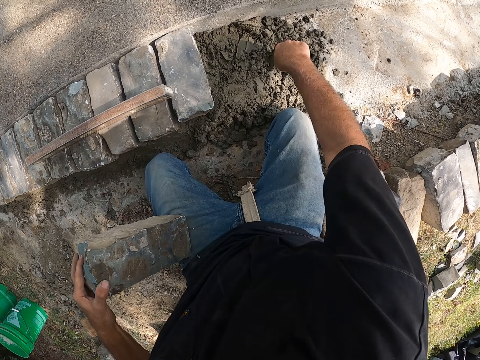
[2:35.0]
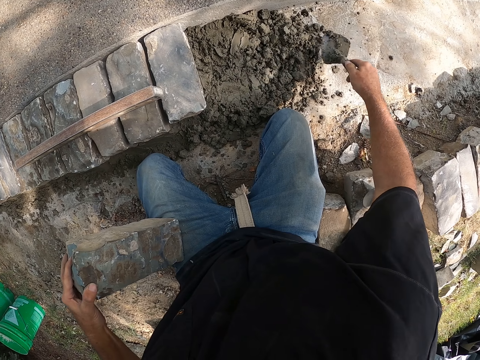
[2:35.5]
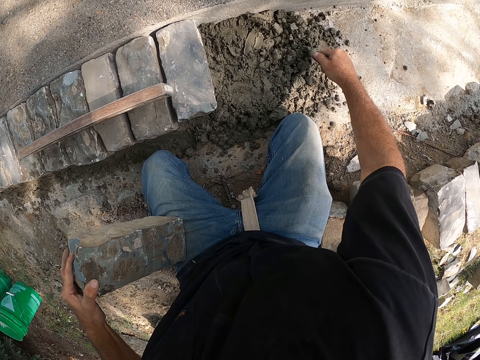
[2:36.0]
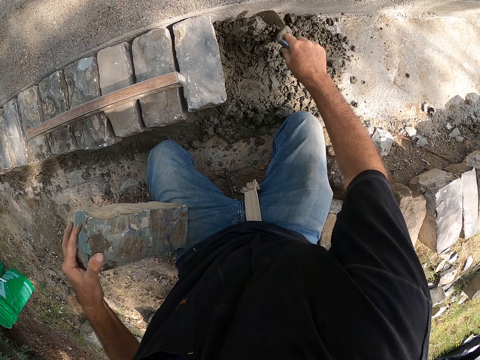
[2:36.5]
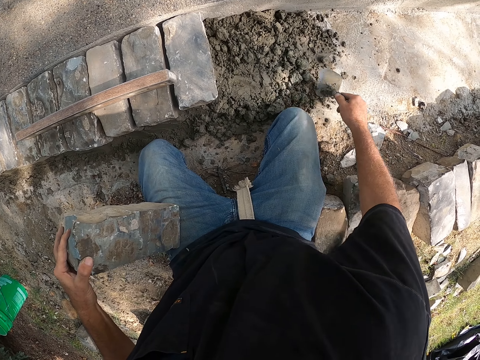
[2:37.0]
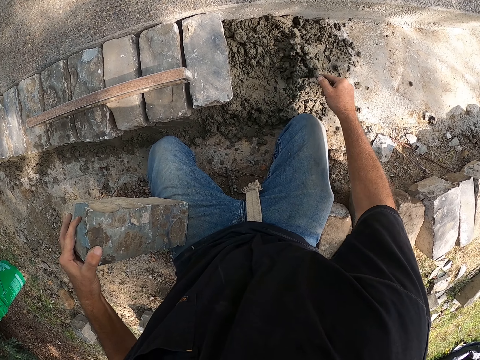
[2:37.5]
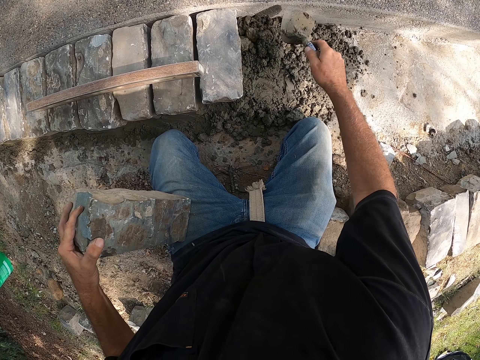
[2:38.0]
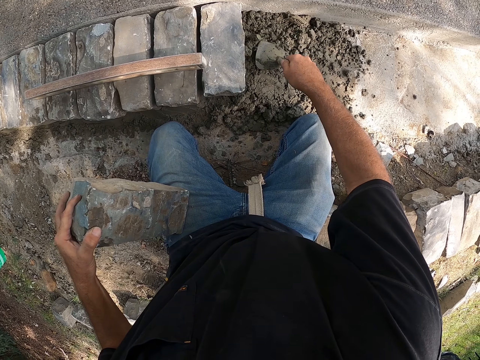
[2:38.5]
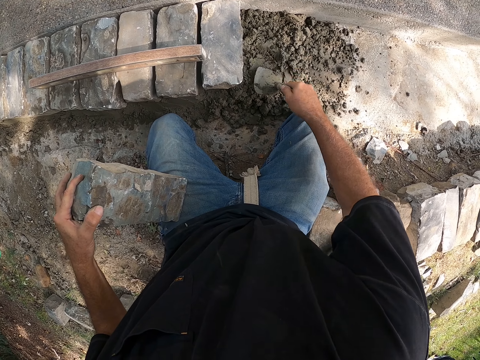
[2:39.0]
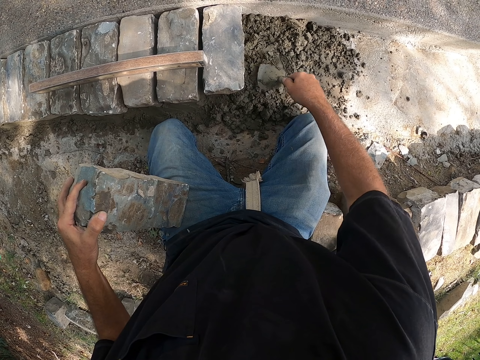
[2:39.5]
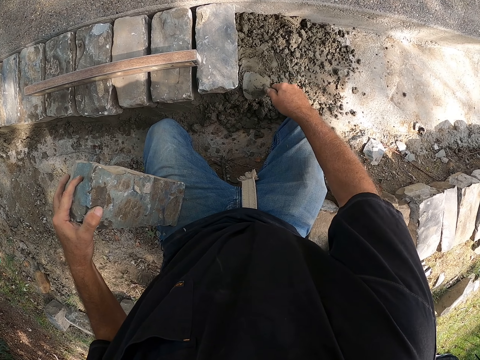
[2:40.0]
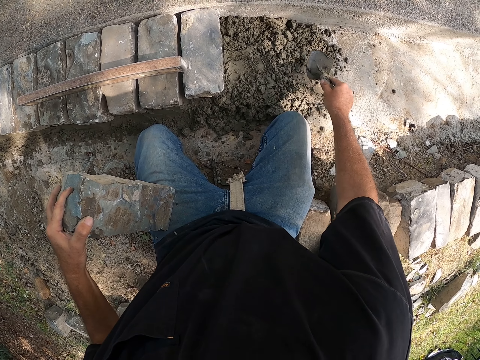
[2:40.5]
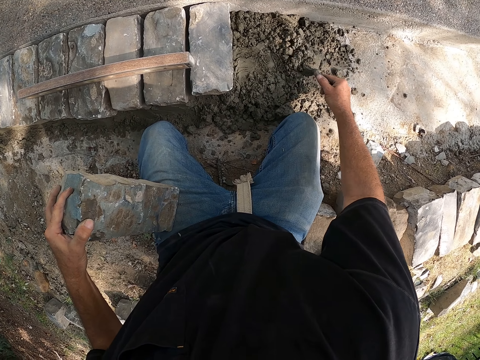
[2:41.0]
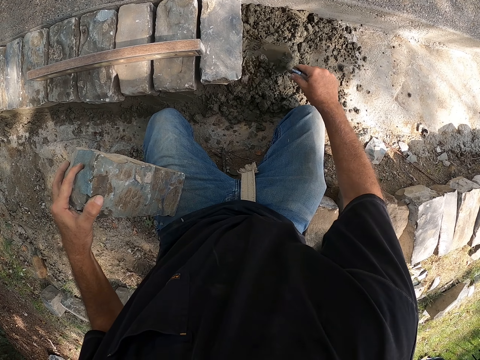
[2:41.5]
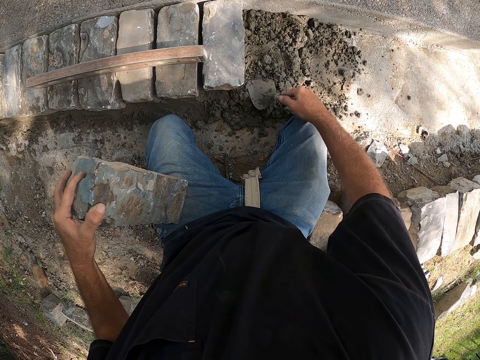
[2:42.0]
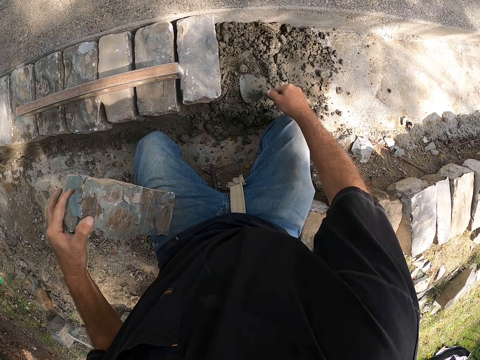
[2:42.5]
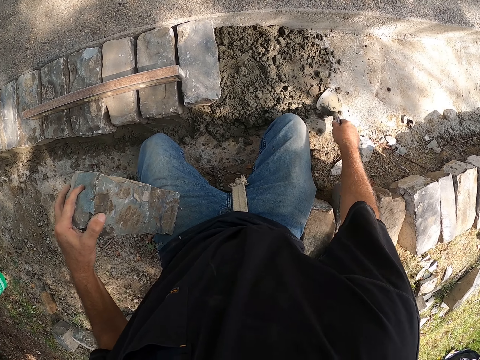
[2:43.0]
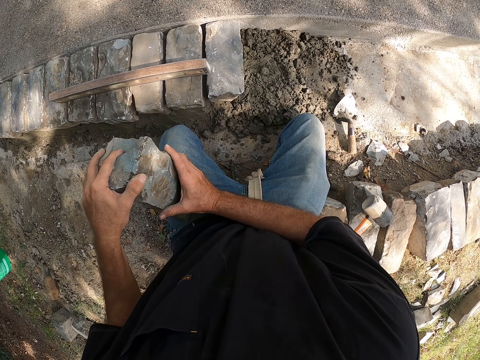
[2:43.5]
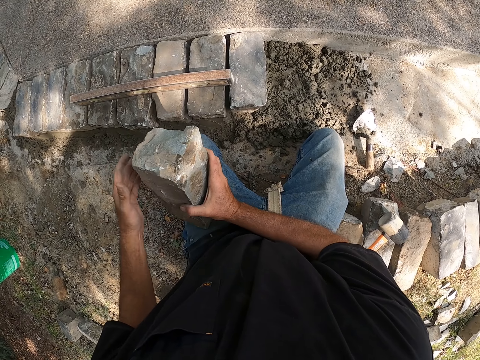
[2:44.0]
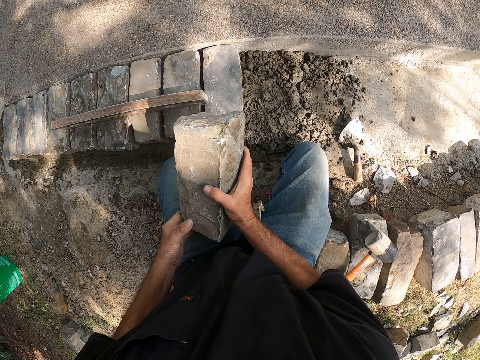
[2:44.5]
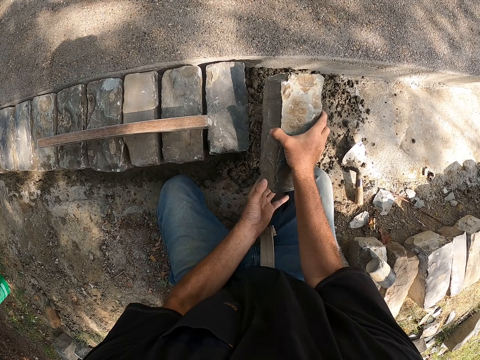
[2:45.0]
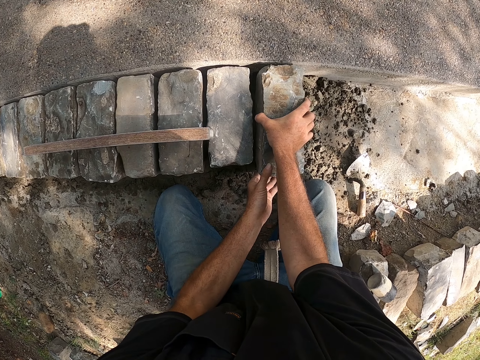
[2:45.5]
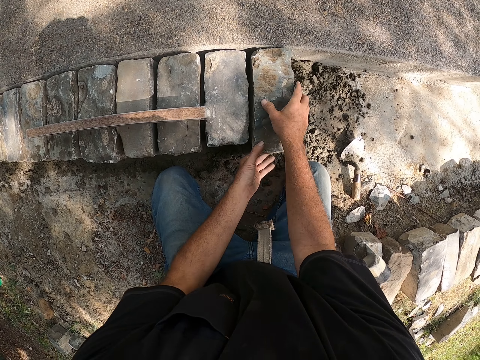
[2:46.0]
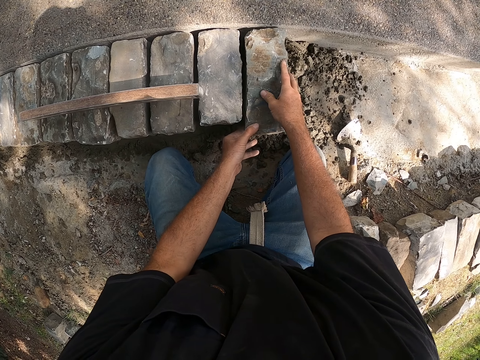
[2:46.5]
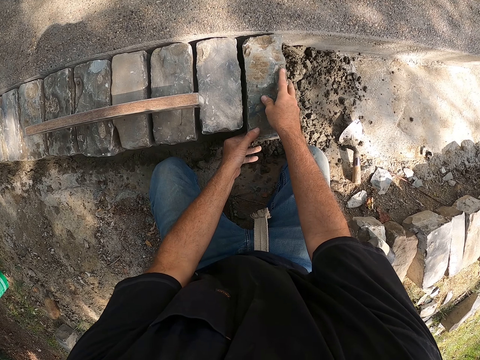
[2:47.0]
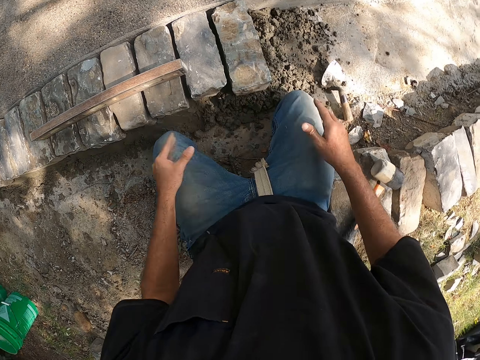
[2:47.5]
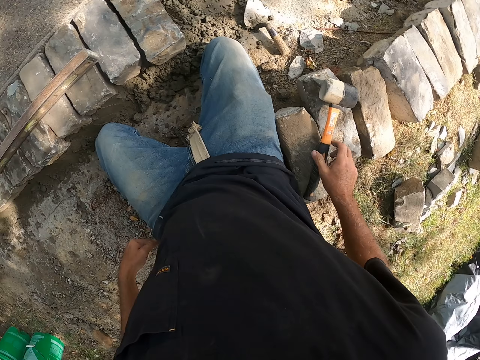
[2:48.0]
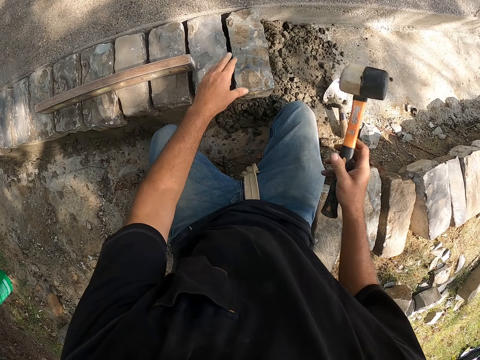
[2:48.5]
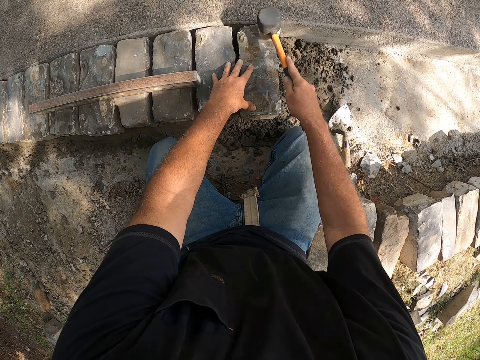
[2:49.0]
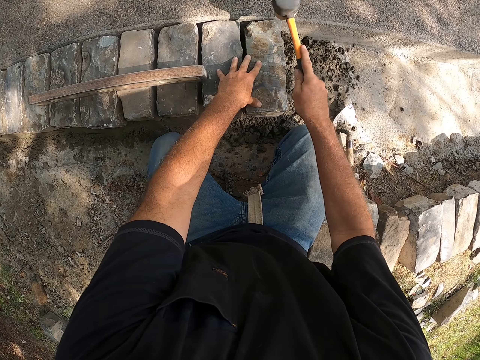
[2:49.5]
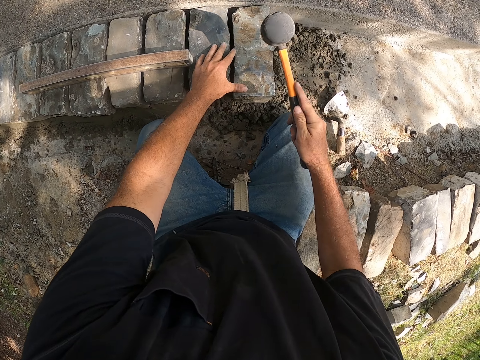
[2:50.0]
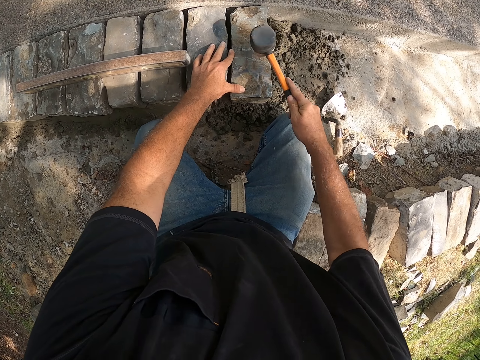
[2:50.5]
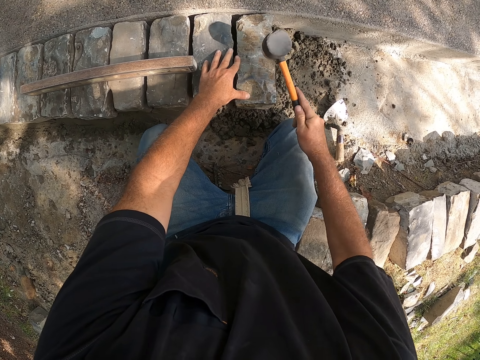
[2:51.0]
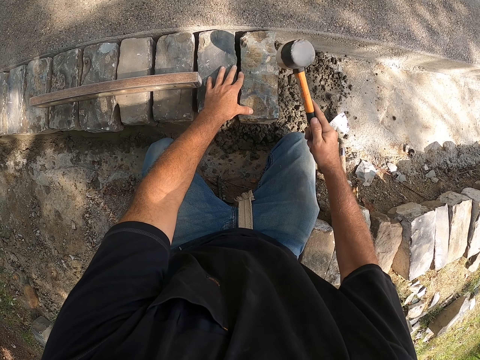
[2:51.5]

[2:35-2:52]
The camera wearer levels mortar with a trowel. They mix cement on the ground. They put down the trowel on the ground and put down a block on the ground. They pick up a hammer from the ground and hit the block with the hammer.

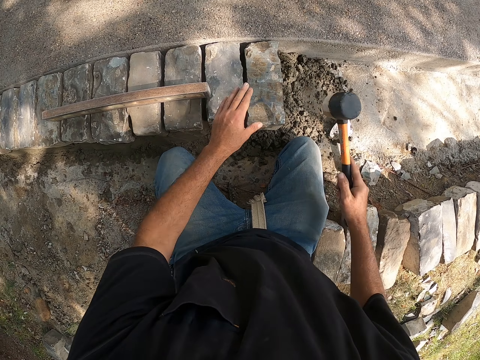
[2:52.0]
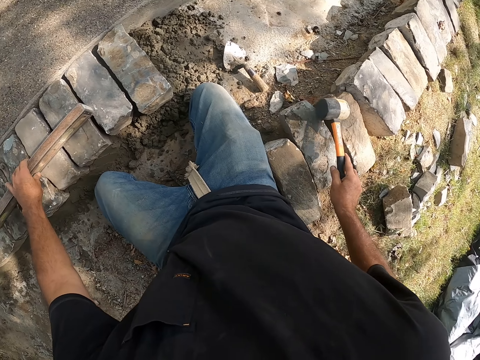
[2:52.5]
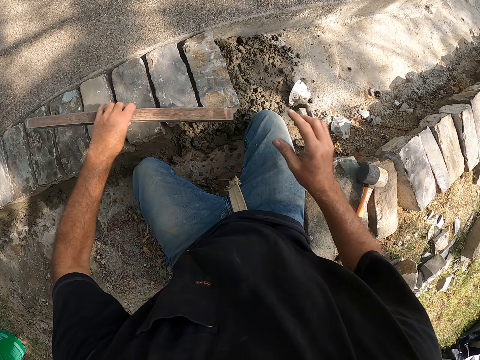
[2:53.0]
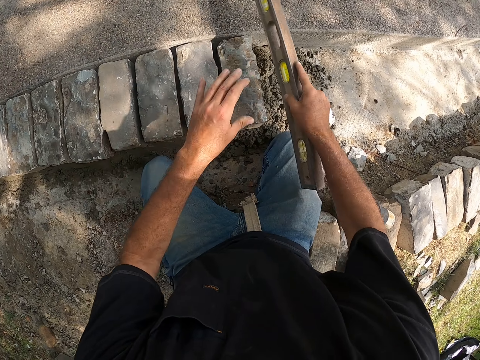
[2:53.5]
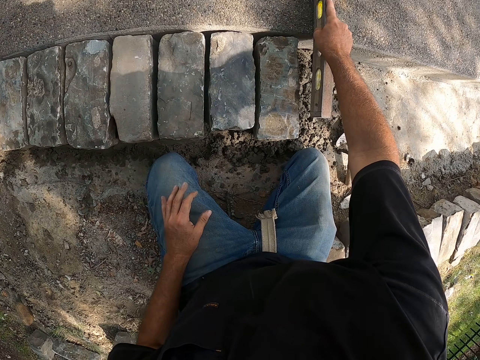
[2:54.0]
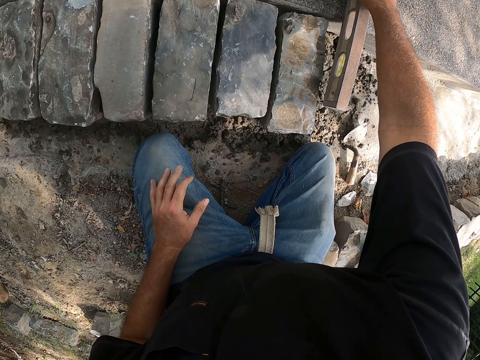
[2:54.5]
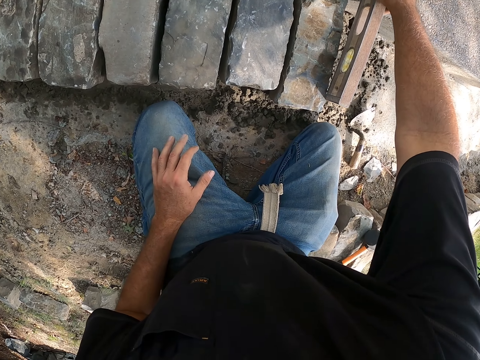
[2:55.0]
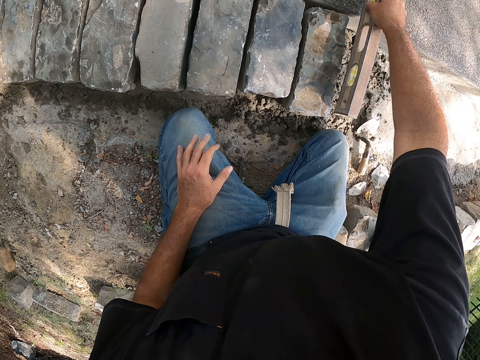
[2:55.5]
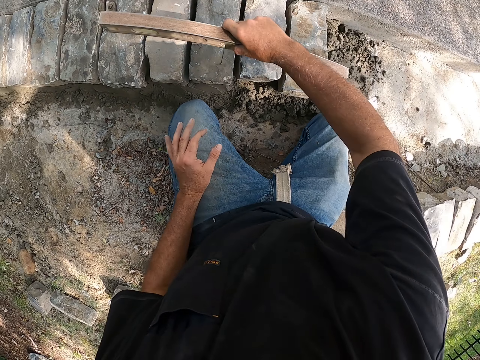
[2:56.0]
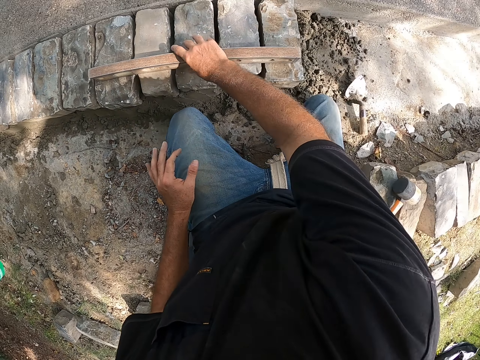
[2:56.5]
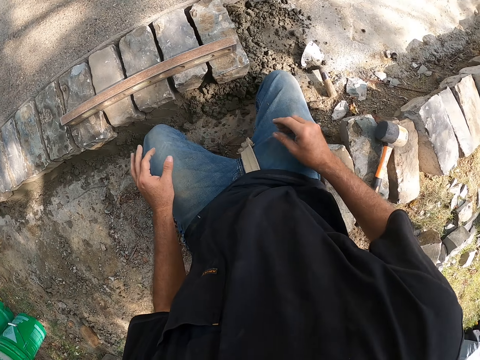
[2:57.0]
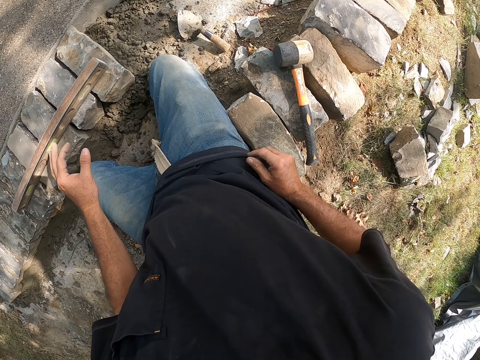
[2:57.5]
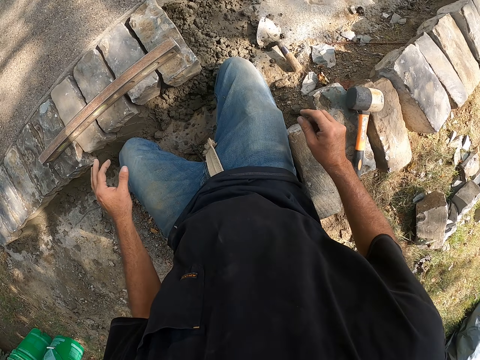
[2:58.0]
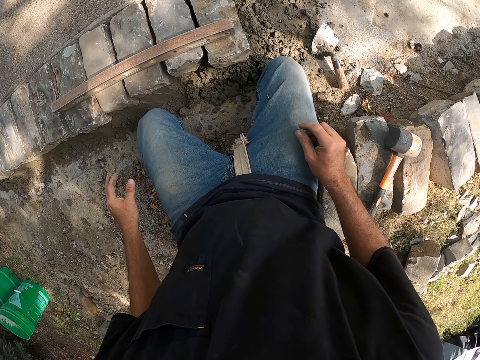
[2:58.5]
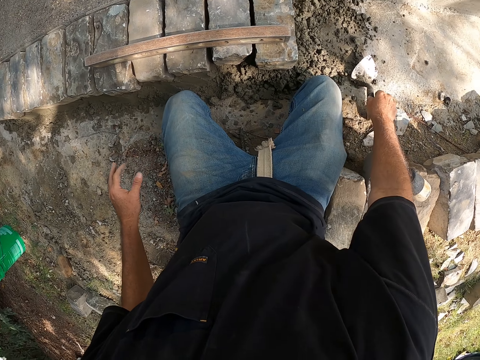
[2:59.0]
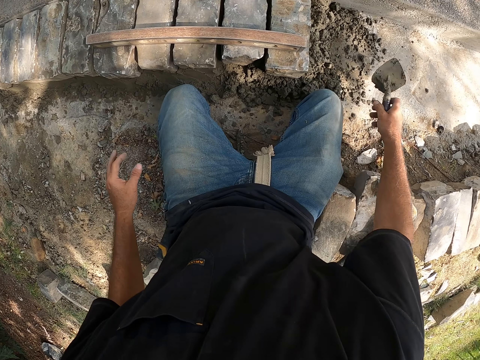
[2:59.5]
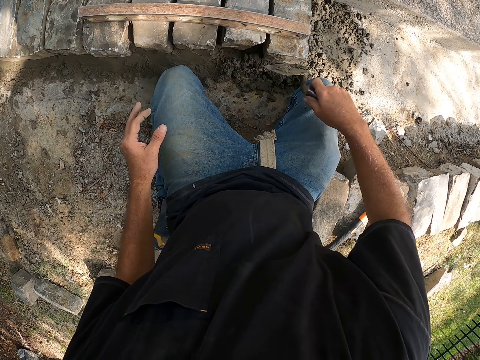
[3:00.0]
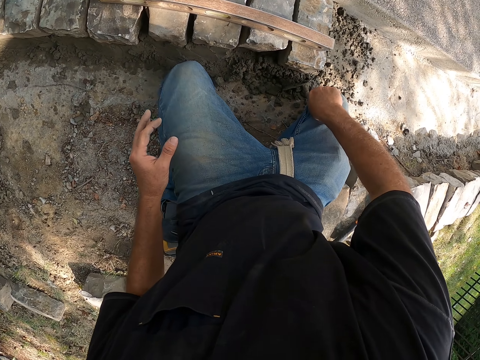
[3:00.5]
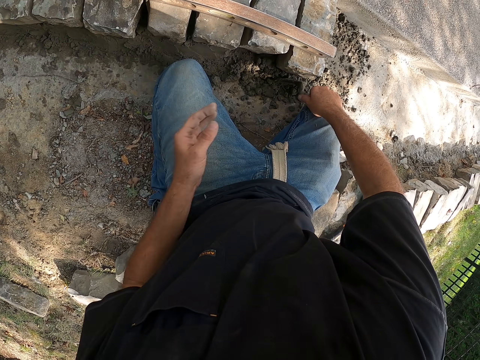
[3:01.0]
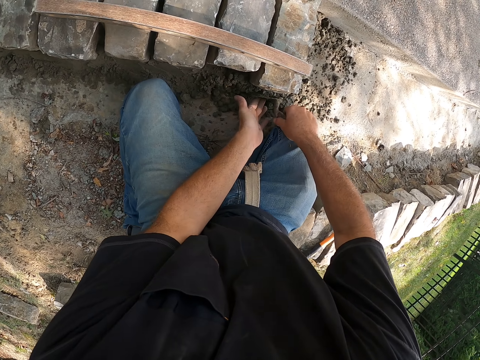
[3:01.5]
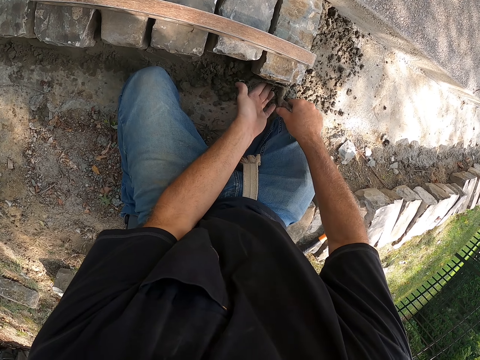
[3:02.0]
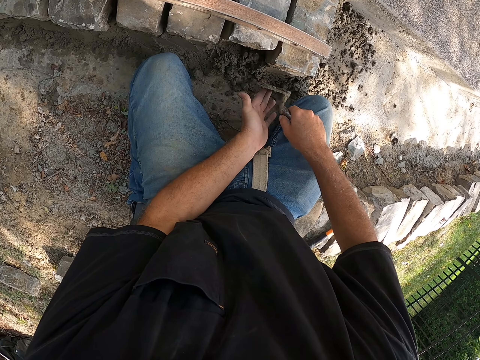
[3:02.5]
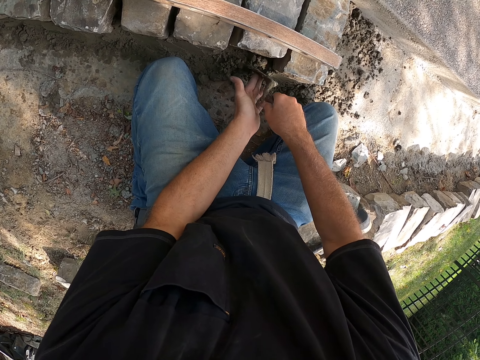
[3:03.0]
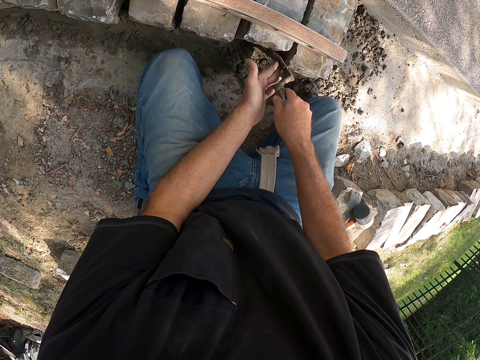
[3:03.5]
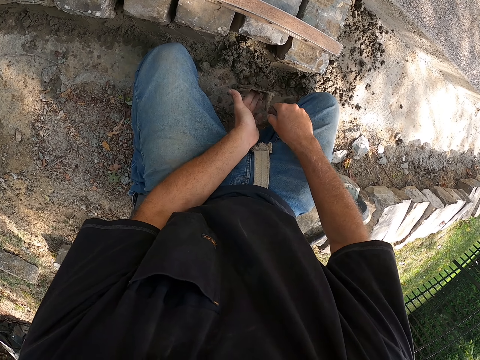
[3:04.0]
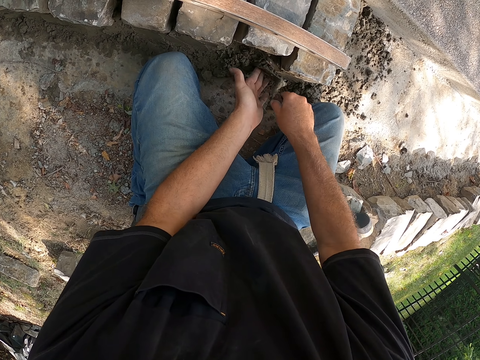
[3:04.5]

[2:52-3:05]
The camera wearer puts down a hammer on the ground. They take the spirit level, measure a building stone with the spirit level, and put the spirit level down. They look around a construction site. They pick up a trowel from the ground. They press on the mortar with the trowel. They spread cement on blocks.
